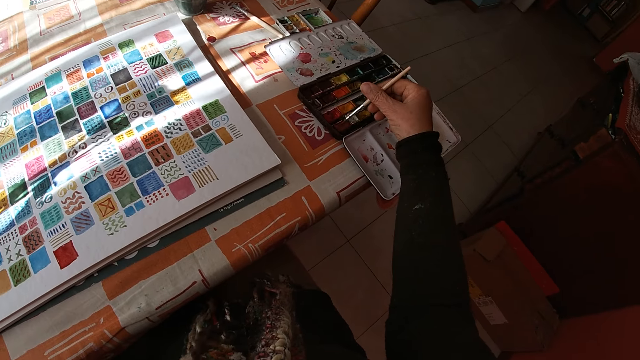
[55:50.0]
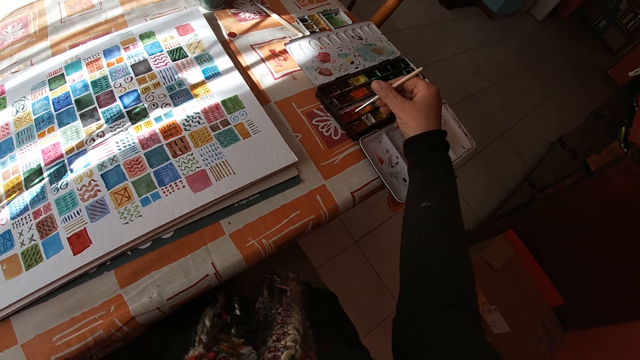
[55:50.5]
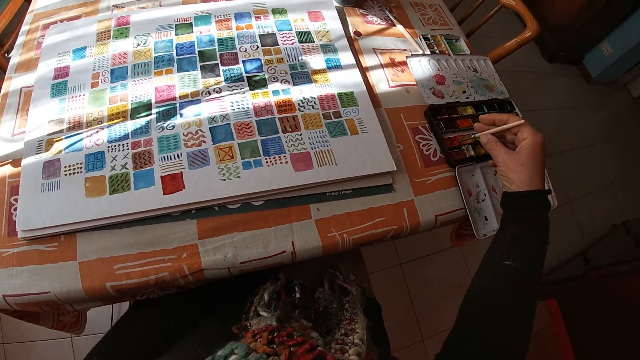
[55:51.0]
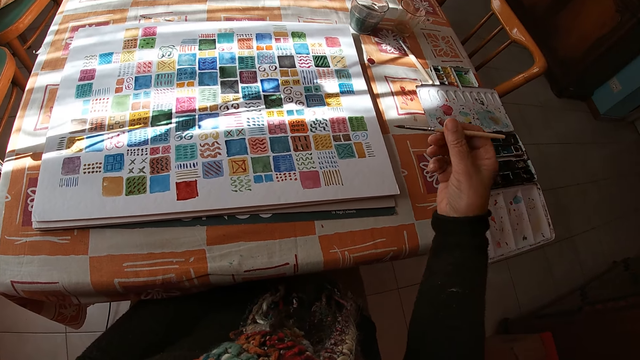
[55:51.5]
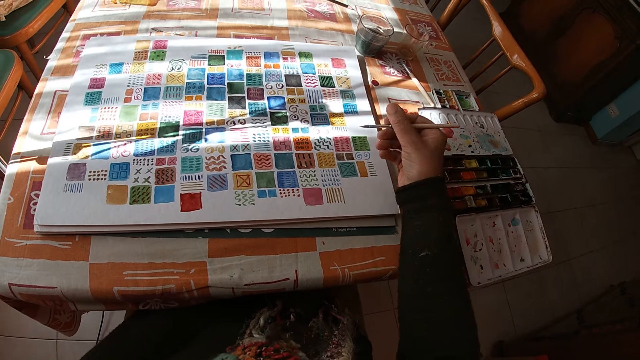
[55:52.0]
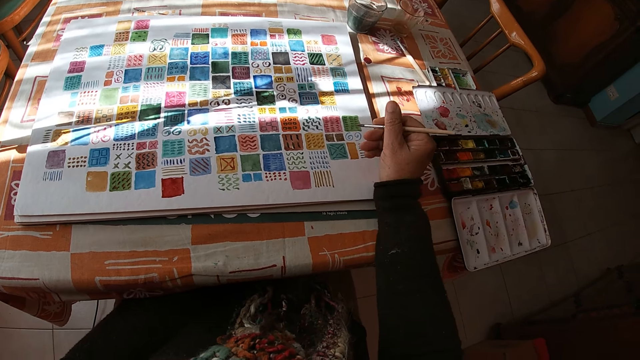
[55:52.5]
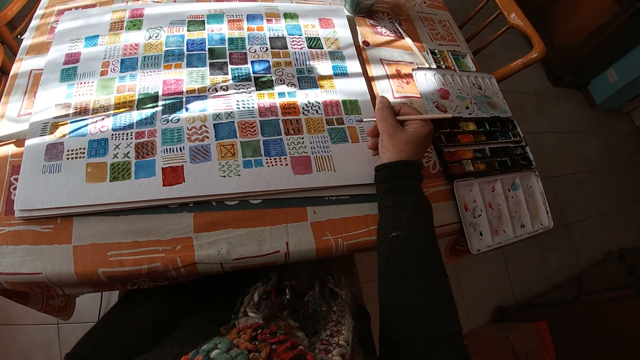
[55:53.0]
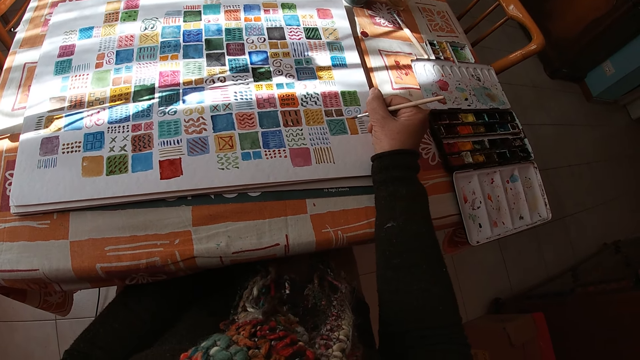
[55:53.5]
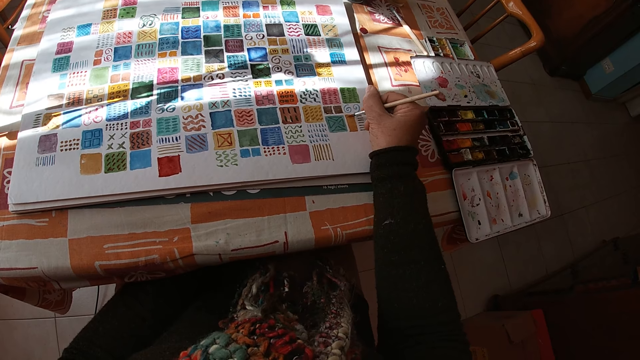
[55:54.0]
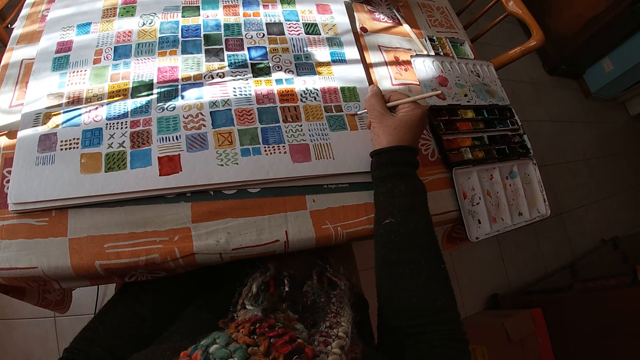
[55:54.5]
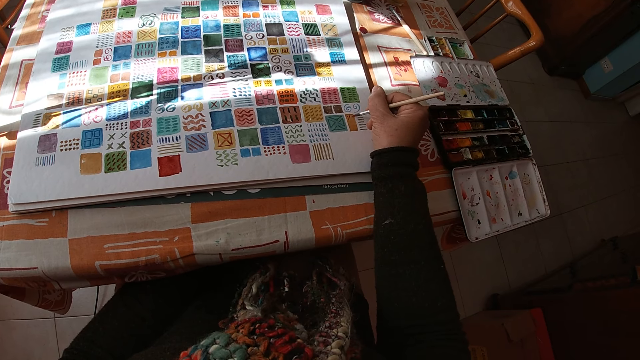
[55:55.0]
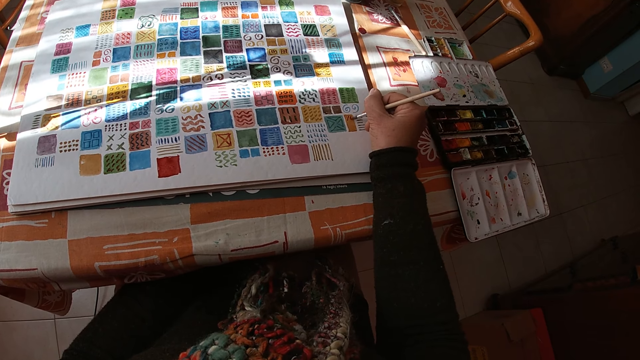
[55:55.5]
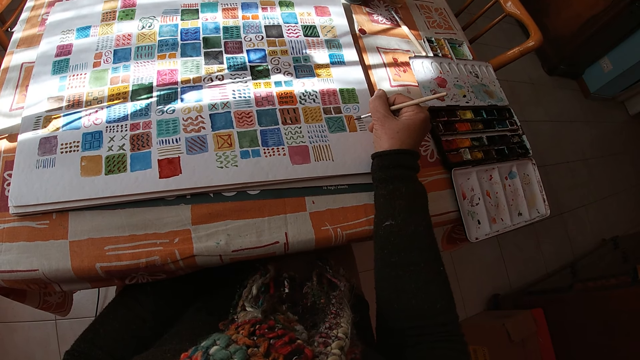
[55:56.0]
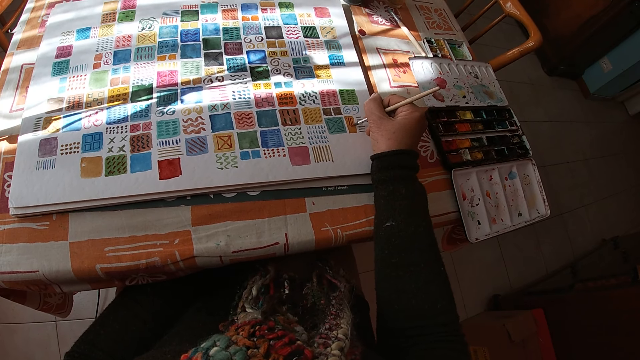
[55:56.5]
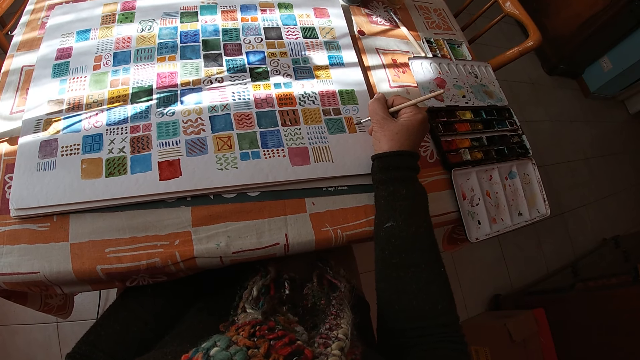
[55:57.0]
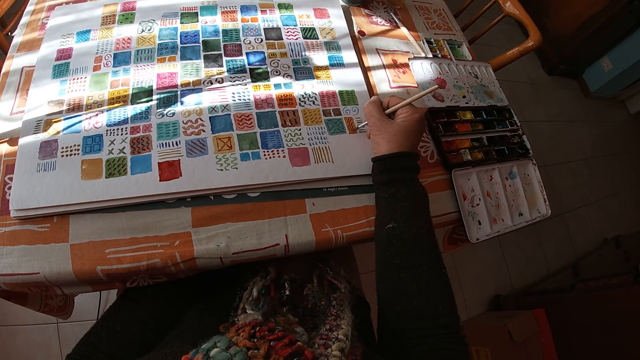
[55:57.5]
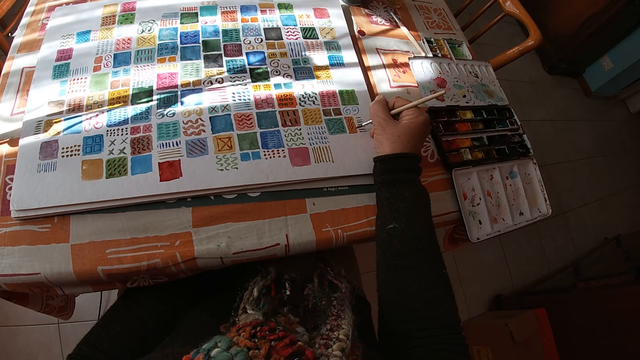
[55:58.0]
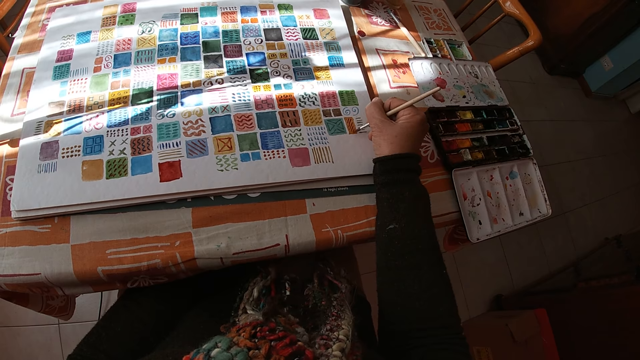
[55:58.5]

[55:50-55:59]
The camera wearer dips the paint brush into the color palette on the table with her right hand. She holds the paint brush. She places her right arm on the table. She paints on the canvas pad on the table with the paint brush in her right hand.

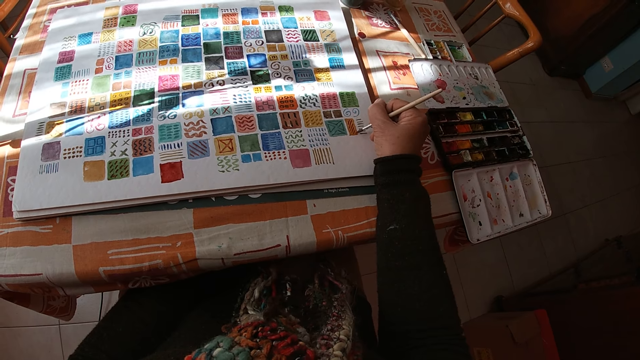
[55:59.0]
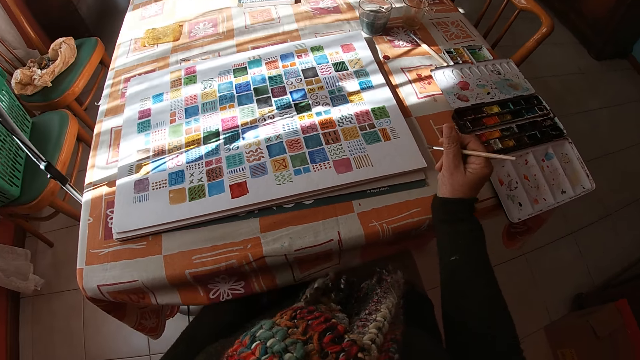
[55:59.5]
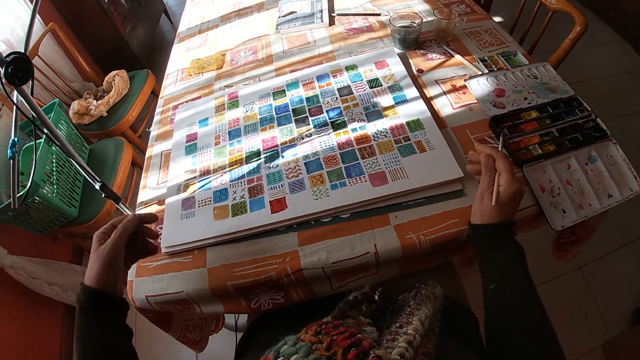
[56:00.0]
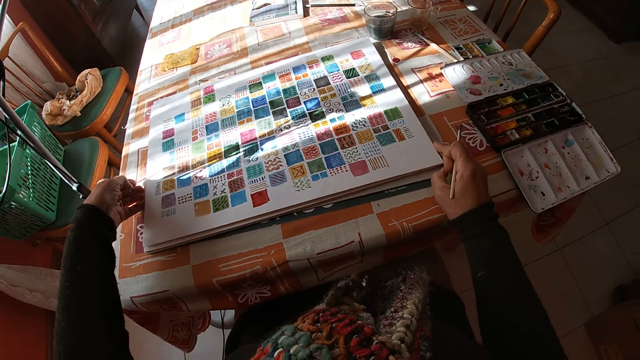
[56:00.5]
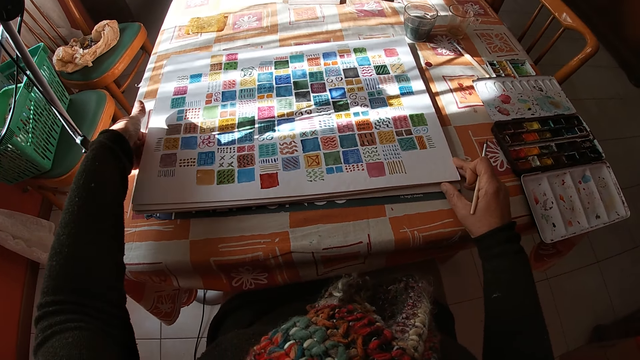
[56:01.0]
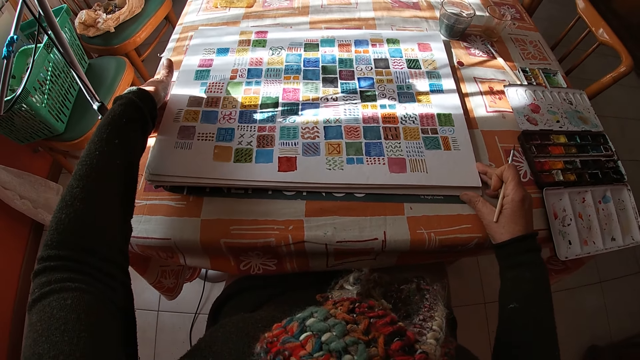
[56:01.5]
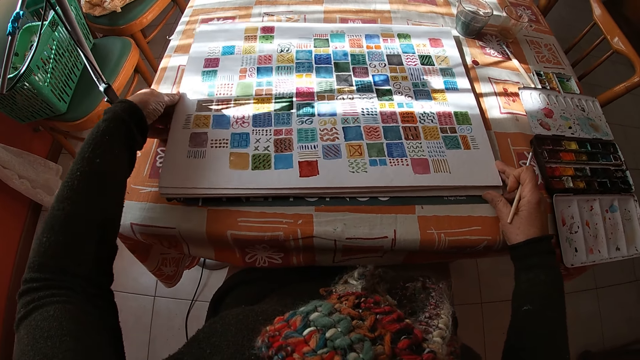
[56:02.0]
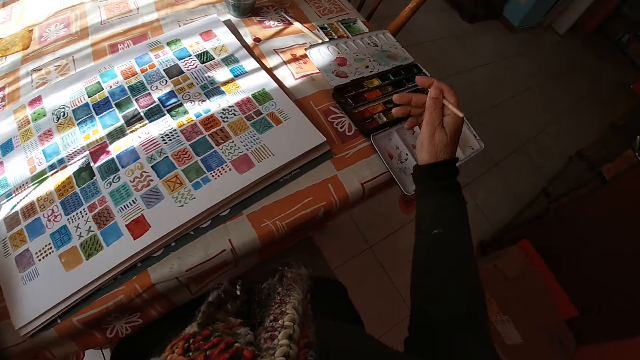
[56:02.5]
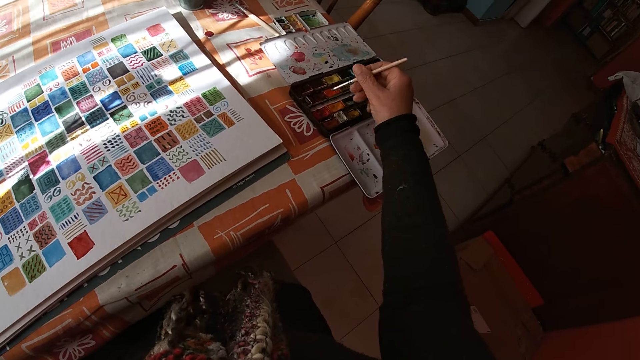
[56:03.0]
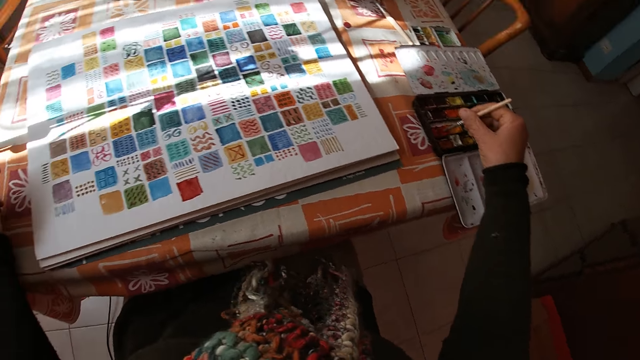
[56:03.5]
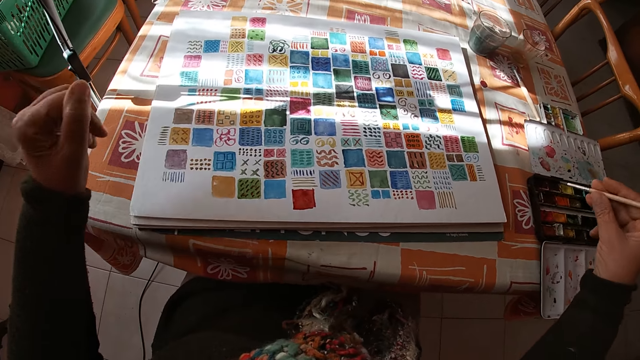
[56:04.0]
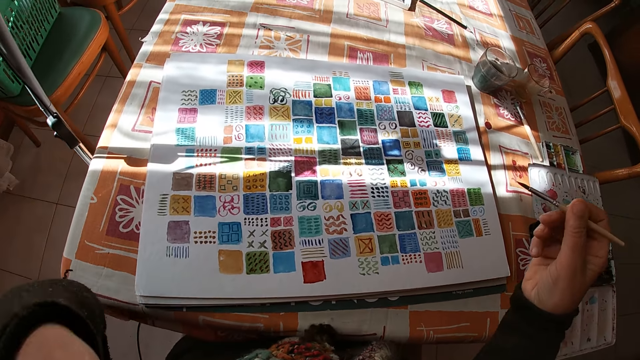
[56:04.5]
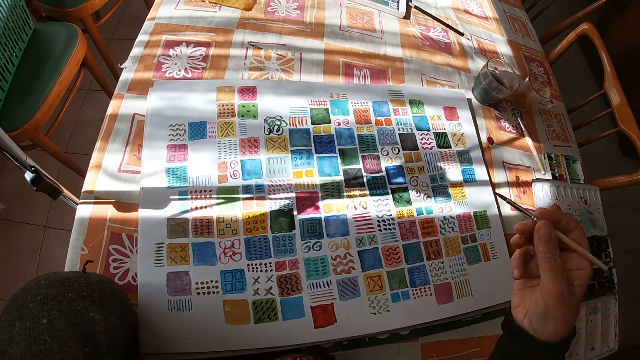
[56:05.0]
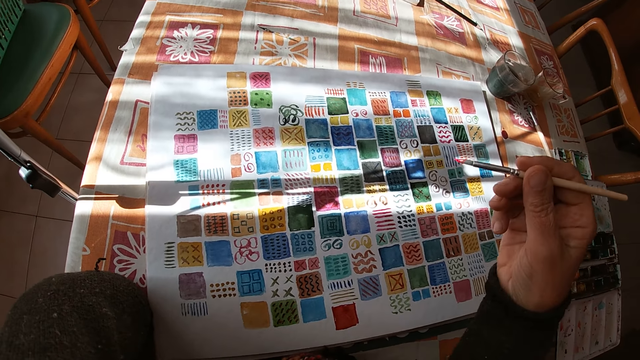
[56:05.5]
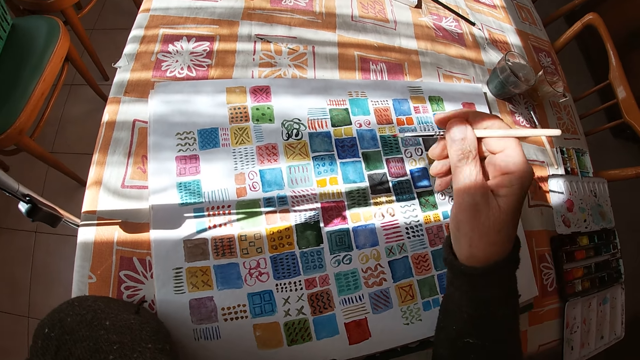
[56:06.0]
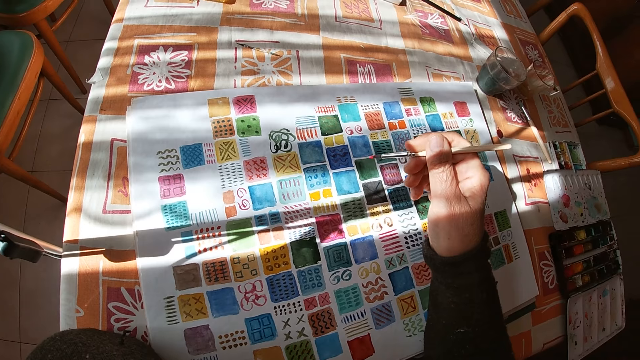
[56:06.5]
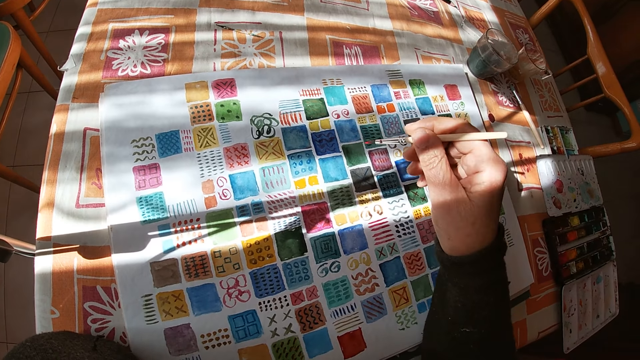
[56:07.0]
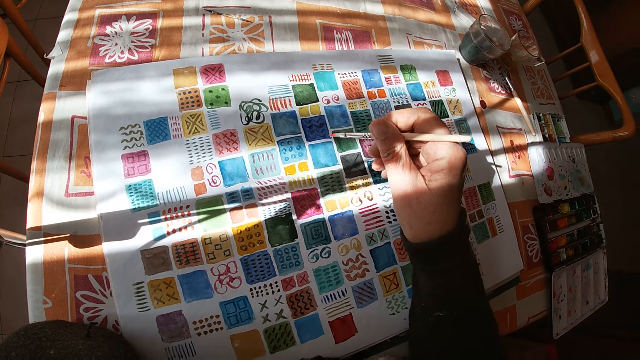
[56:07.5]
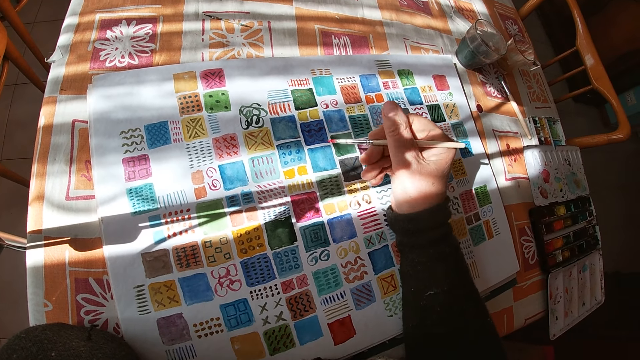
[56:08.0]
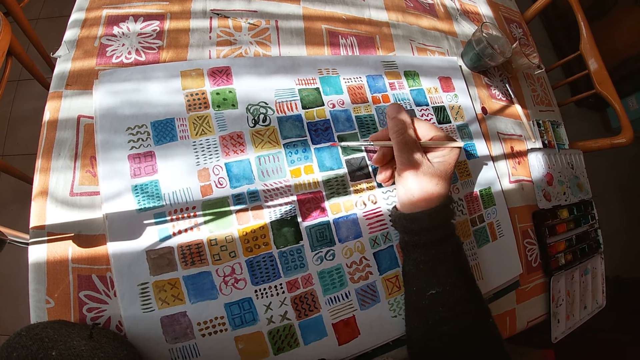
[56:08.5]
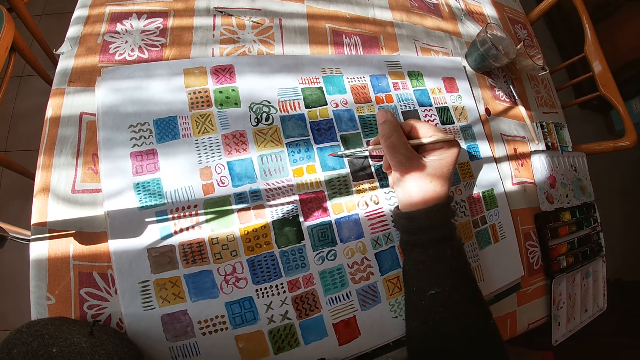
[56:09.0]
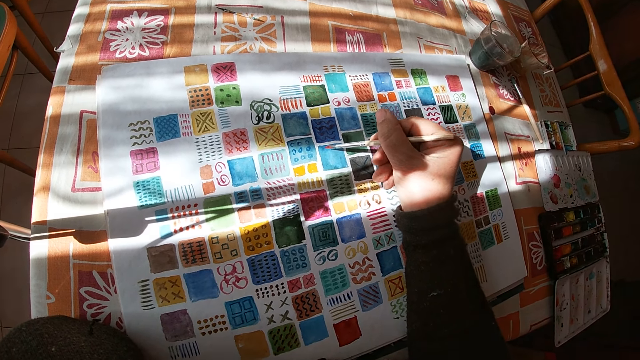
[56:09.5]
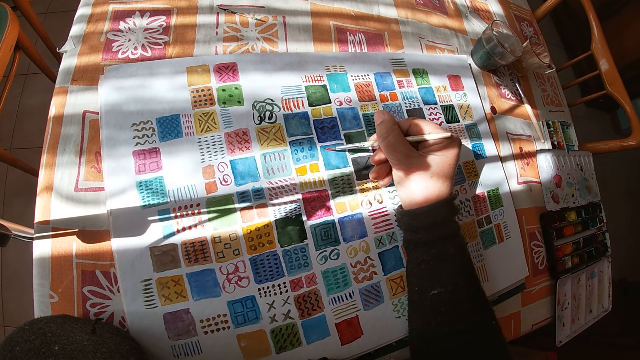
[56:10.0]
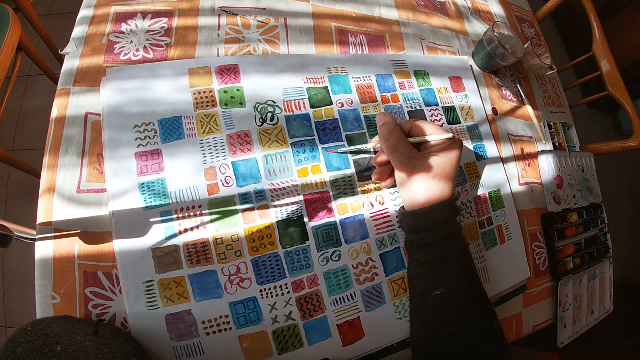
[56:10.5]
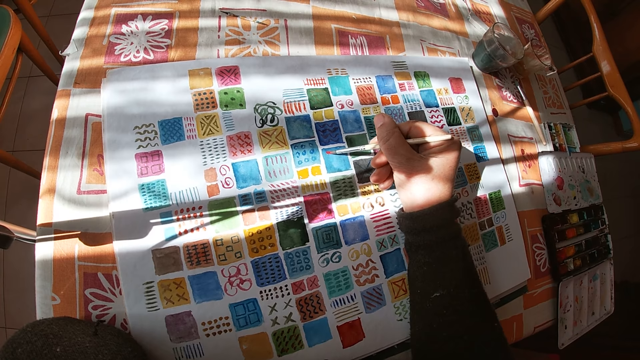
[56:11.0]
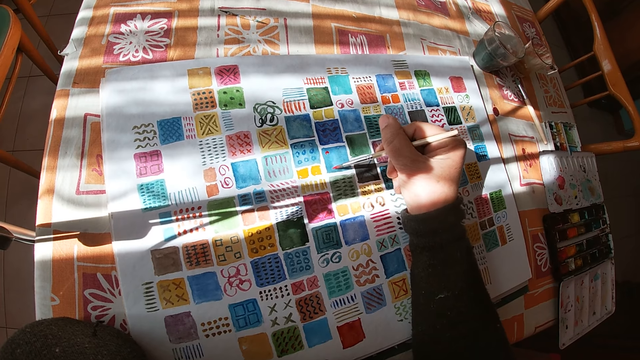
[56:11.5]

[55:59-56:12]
The camera wearer holds the paint brush. She adjusts the canvas pad on the table with both hands. She holds the drawing. She dips the paint brush into the color palette on the table with her right hand. She touches her face with her left hand. She lifts the hand. She holds the paint brush. She paints on the canvas pad on the table with the paint brush in her right hand.
